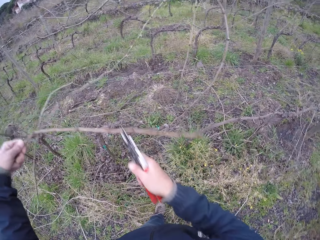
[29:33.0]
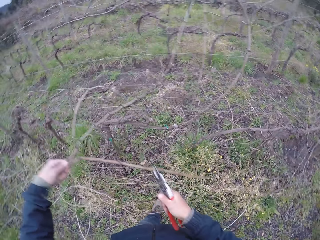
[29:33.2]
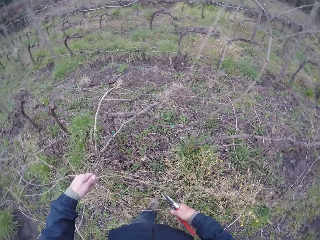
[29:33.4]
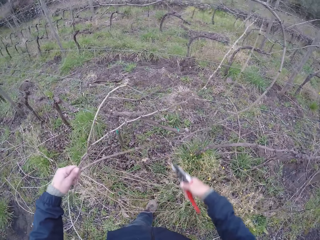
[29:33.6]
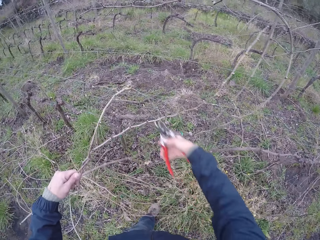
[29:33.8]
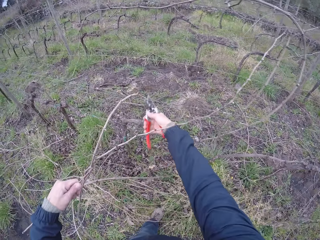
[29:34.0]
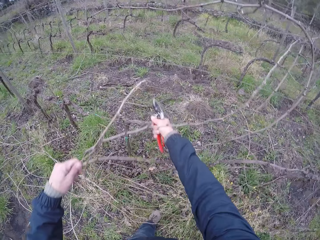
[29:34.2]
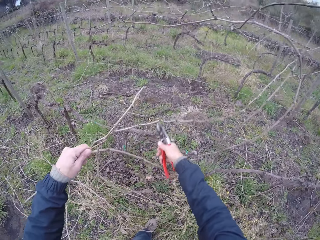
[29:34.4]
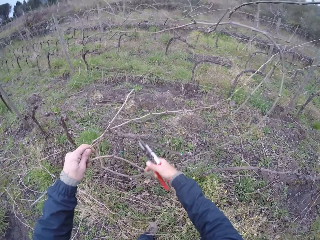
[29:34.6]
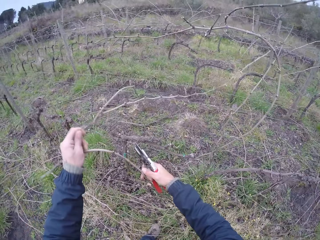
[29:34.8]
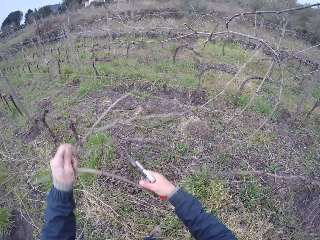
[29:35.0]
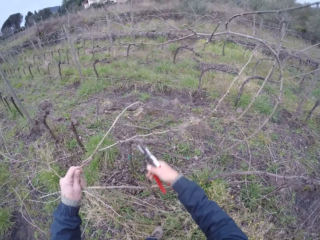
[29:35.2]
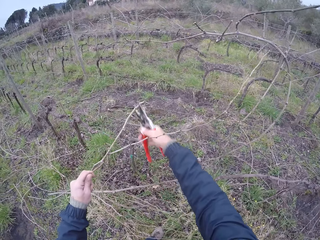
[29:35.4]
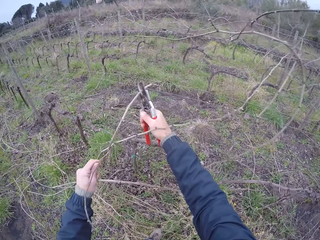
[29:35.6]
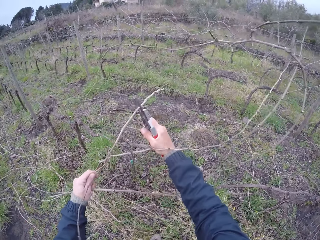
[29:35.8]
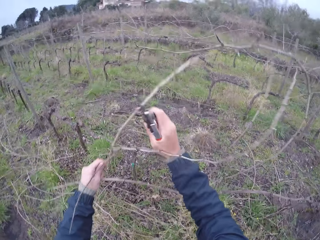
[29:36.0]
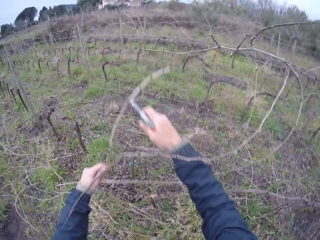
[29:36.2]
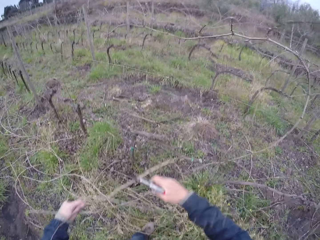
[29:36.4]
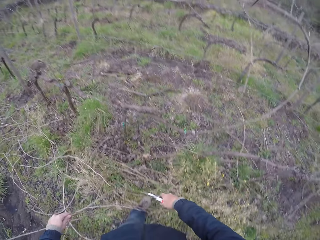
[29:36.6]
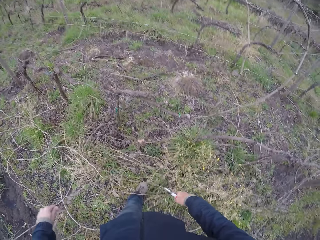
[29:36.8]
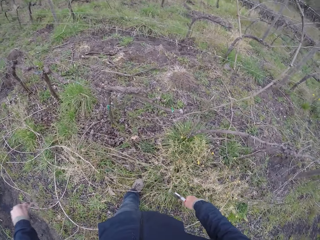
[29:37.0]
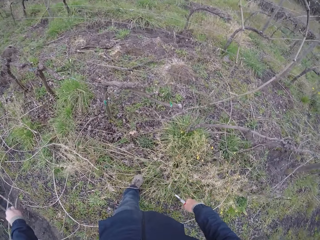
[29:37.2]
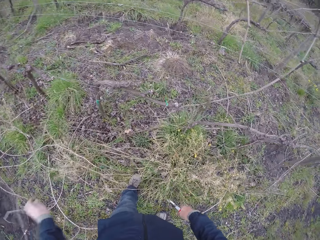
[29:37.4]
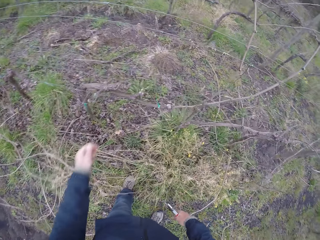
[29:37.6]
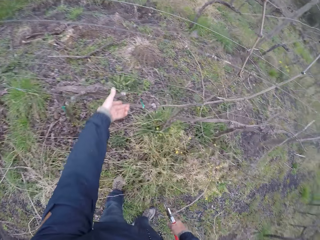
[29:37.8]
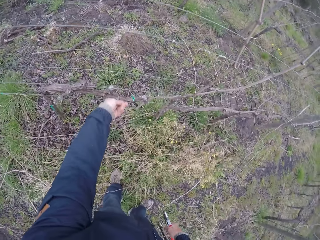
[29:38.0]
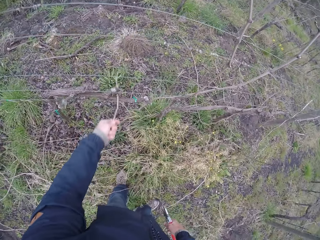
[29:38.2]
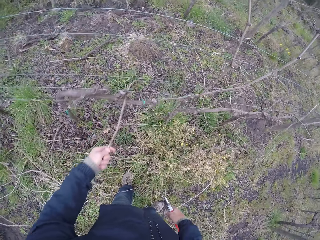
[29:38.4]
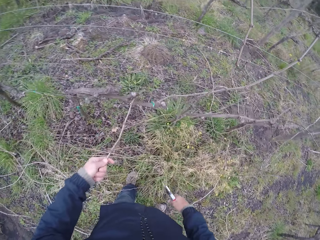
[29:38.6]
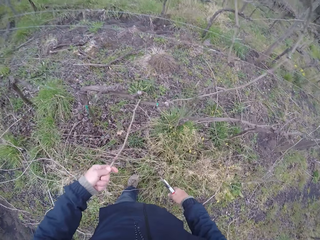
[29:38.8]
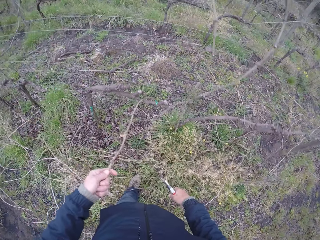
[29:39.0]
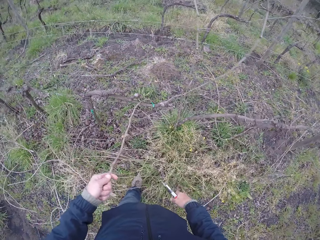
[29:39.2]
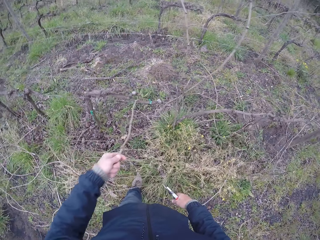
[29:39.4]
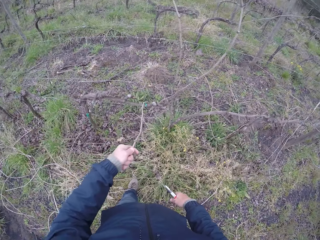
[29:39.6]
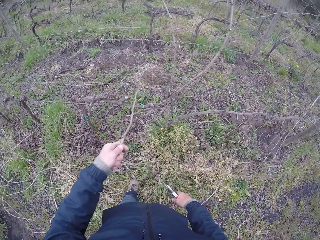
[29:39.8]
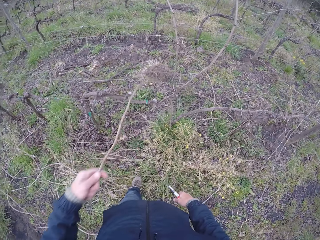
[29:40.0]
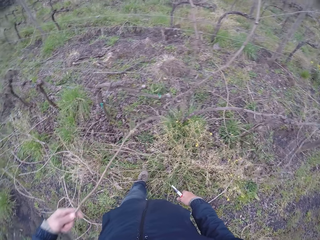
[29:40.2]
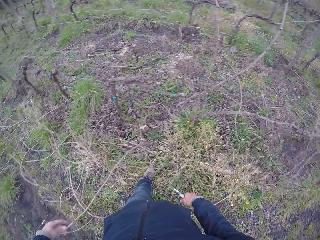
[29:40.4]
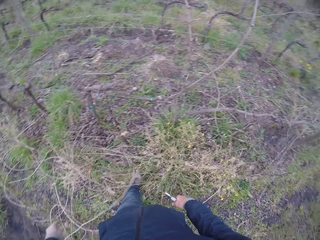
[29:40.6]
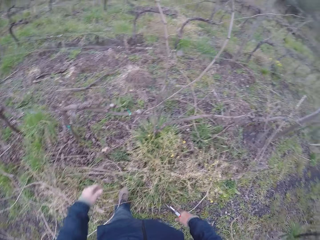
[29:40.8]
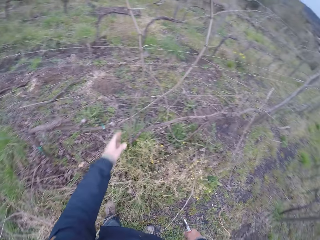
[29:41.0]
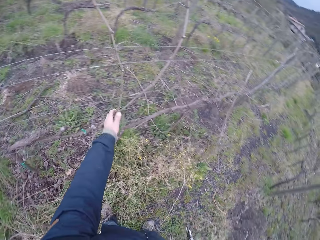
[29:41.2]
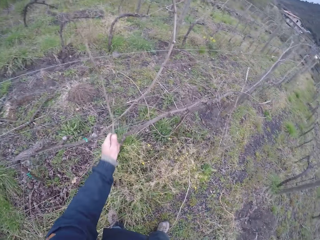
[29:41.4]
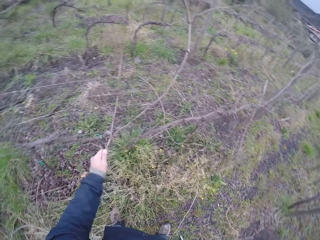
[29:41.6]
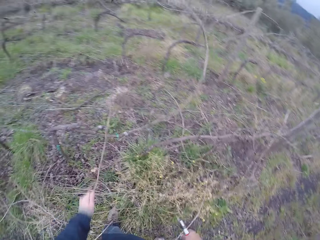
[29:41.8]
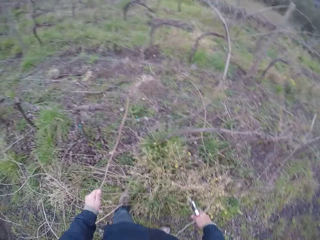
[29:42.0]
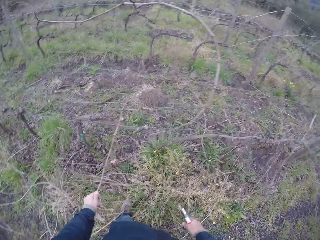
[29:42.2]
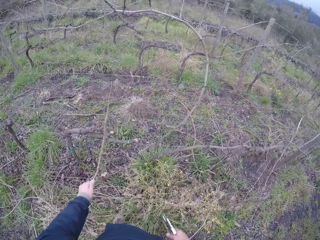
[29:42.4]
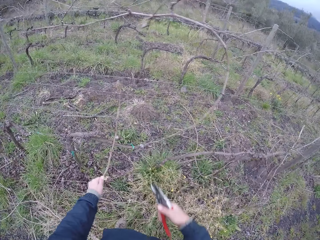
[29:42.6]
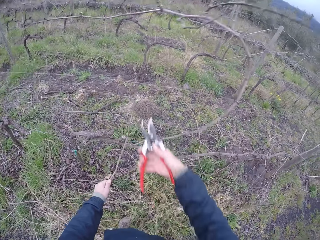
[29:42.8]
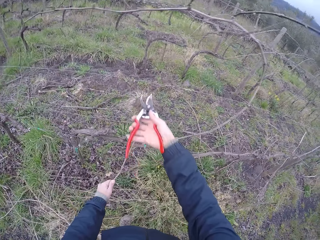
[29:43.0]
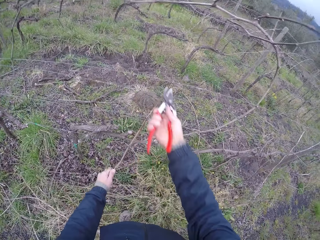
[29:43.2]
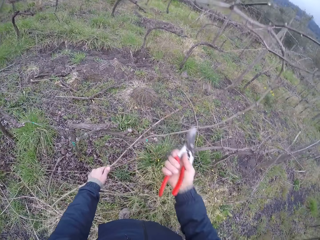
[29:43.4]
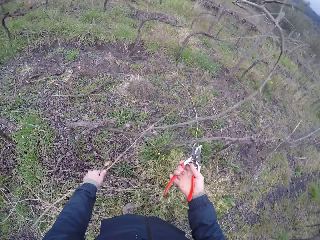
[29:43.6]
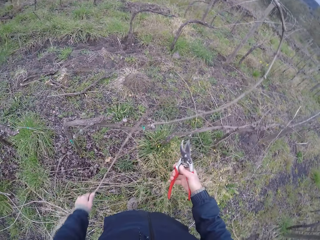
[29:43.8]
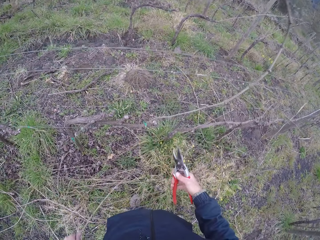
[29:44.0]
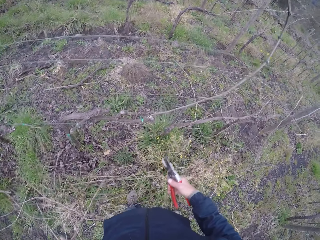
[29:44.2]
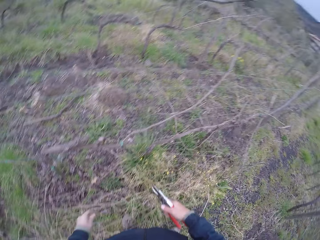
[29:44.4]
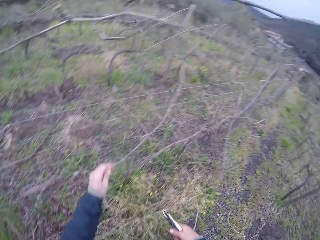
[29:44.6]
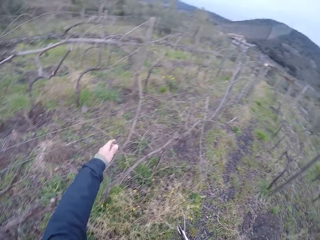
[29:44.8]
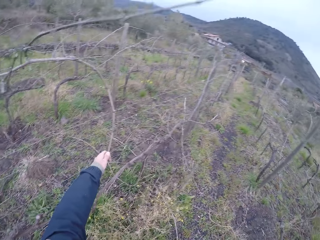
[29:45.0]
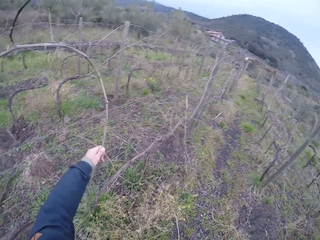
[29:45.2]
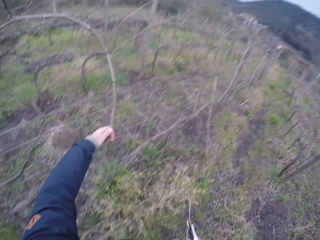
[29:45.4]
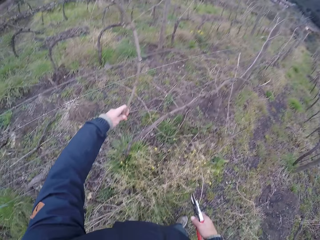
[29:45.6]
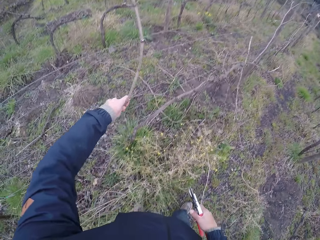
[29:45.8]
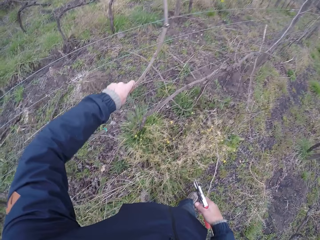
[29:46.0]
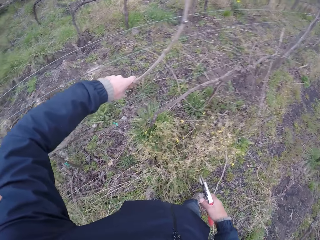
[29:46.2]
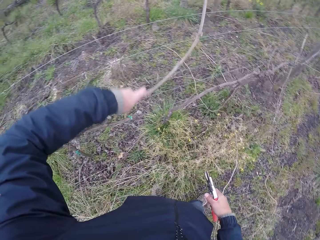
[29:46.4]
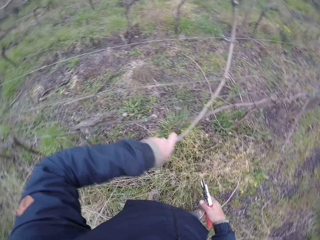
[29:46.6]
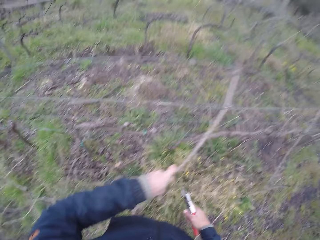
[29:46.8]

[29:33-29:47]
The camera wearer puts down branches. She pulls a tree branch with her left hand. She picks the branches. She pulls the tree branch with her left hand. She picks the branches. She cuts the branches with scissors. She pulls the tree branch with her left hand. She picks the branches.

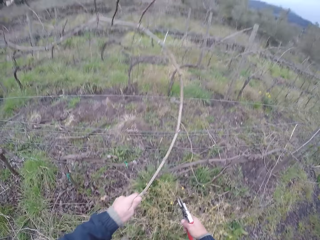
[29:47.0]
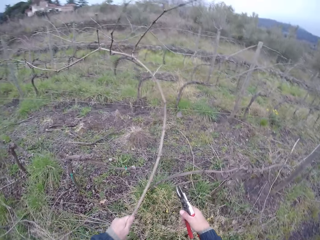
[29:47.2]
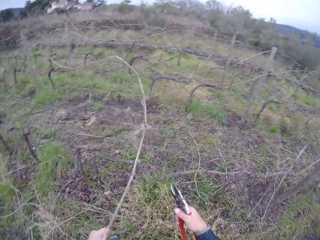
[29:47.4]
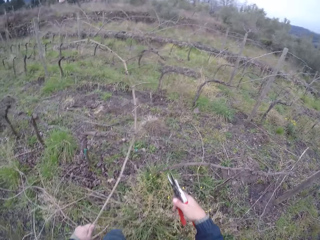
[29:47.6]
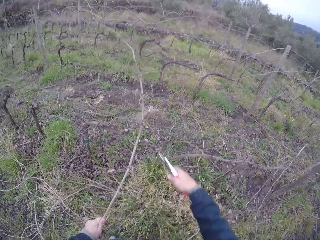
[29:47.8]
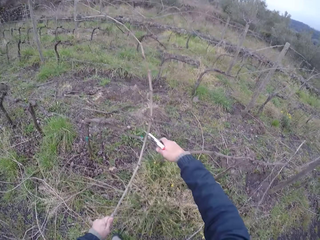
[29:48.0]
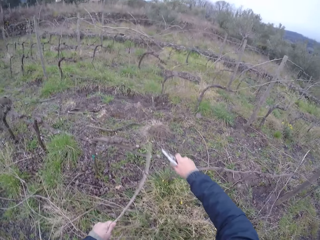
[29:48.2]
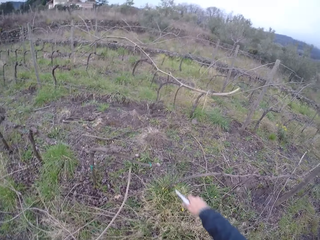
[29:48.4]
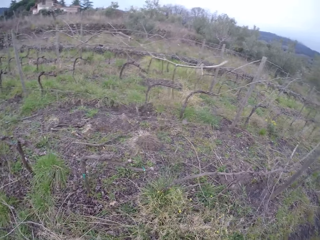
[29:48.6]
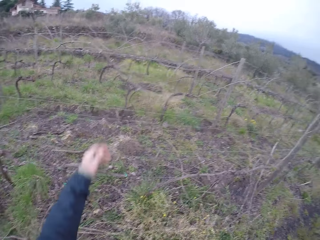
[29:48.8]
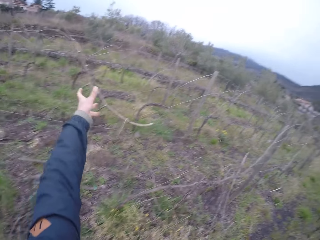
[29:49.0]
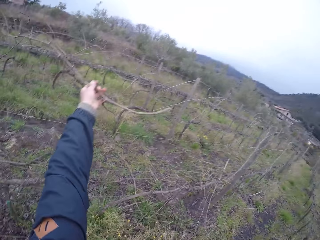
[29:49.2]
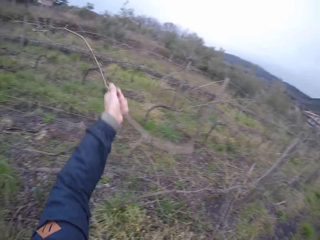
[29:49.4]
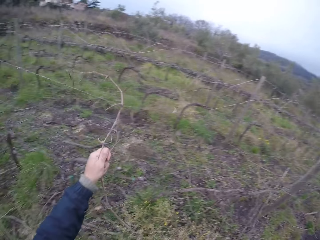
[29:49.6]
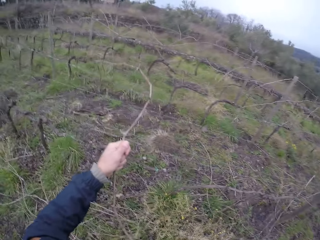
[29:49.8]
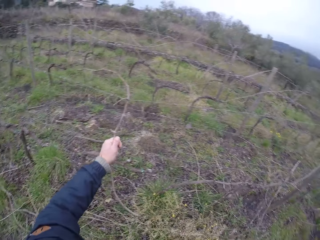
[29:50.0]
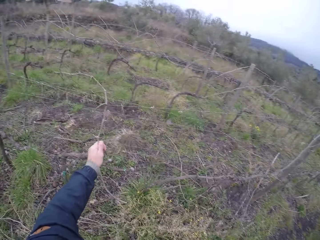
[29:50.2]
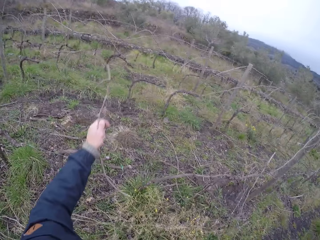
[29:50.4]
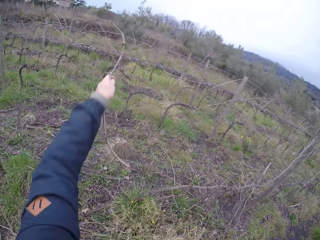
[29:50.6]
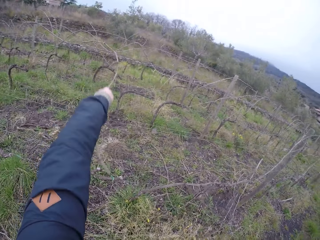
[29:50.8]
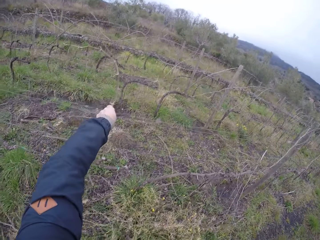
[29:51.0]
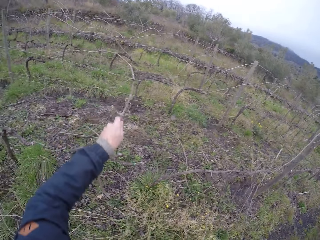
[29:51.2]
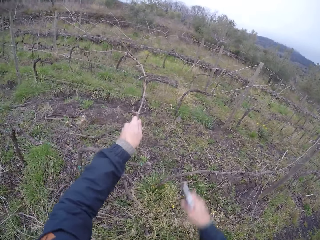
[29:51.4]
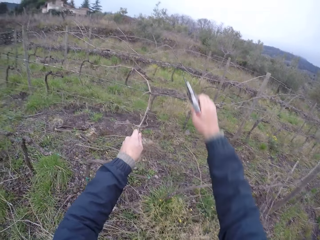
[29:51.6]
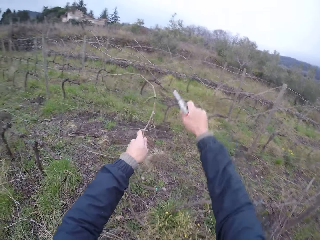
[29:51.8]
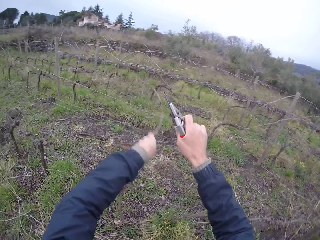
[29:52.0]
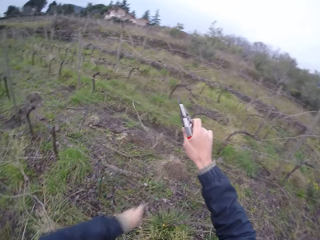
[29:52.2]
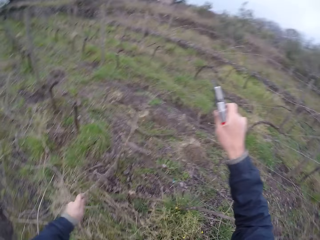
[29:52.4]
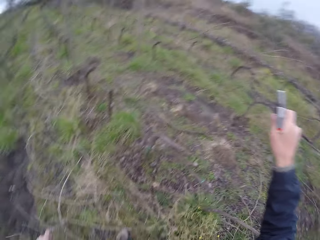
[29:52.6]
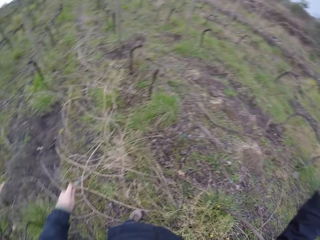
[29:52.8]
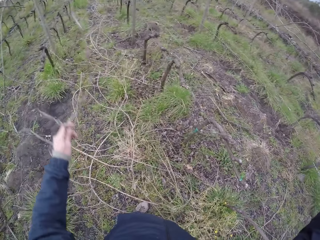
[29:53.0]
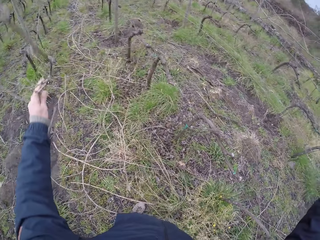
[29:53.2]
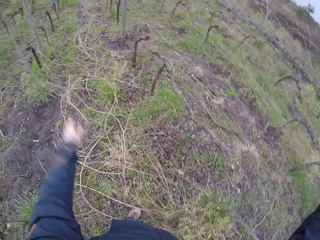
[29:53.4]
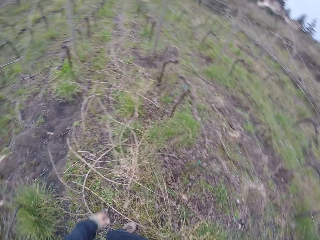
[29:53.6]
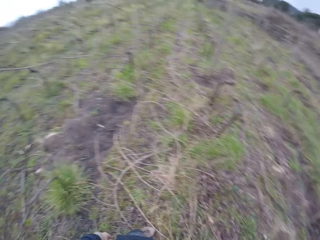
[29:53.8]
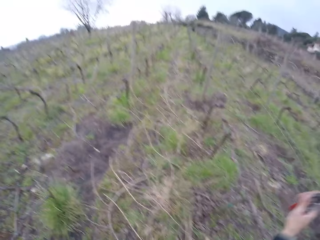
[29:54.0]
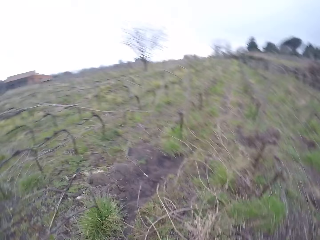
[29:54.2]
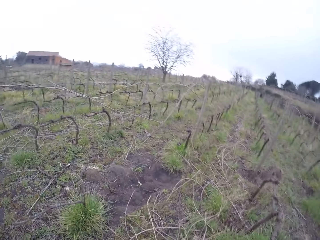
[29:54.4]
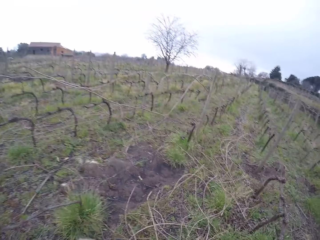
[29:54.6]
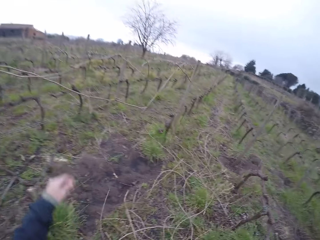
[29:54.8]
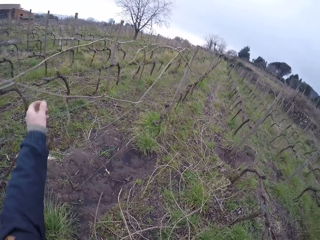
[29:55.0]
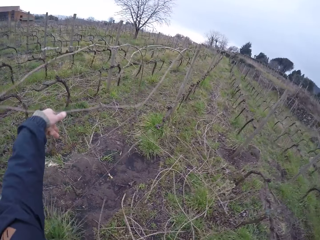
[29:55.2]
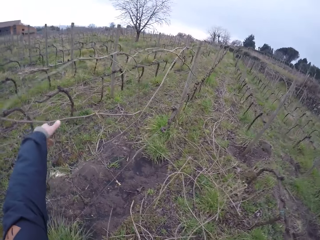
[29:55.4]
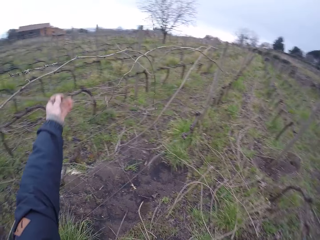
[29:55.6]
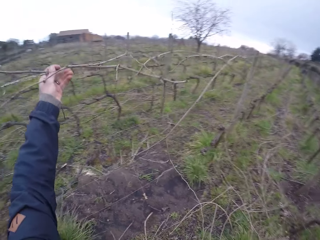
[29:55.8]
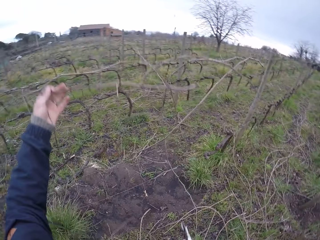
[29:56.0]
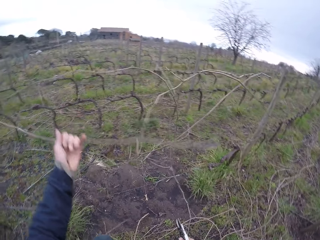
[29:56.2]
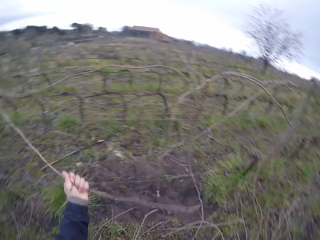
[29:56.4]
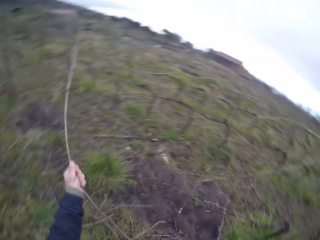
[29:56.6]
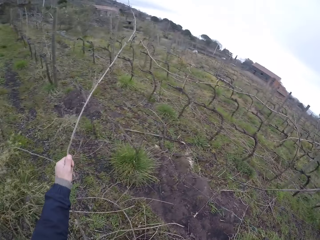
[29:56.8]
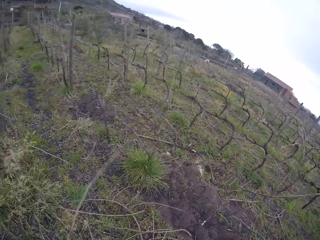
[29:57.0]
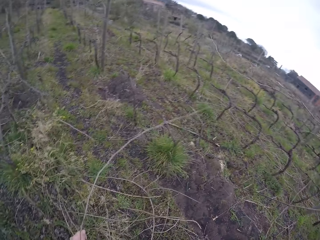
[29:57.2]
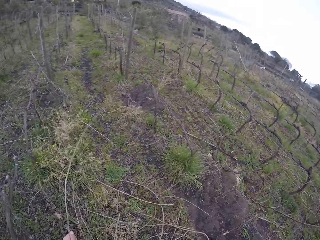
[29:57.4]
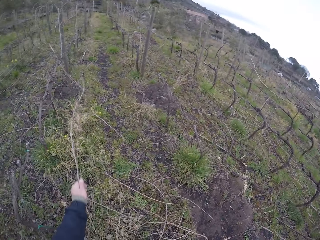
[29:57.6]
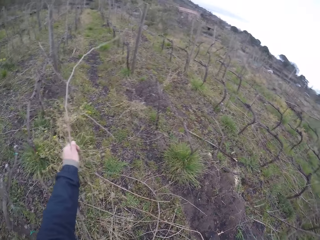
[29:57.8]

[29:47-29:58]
The camera wearer cuts the tree branch with the pair of secateurs in her right hand. She pulls a tree branch with her left hand. She picks branches. She puts down the branches. She pulls the tree branch with her left hand. She picks the branches.
